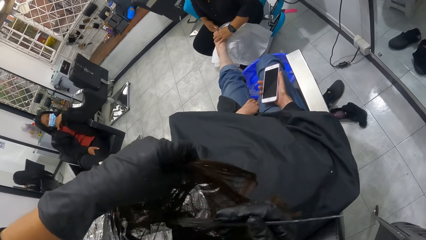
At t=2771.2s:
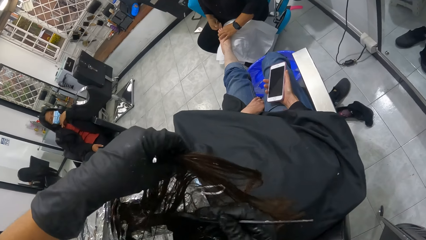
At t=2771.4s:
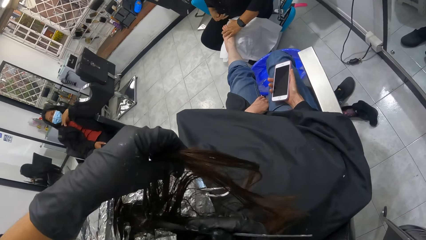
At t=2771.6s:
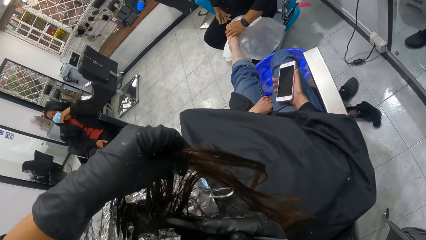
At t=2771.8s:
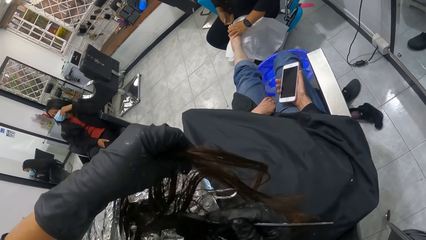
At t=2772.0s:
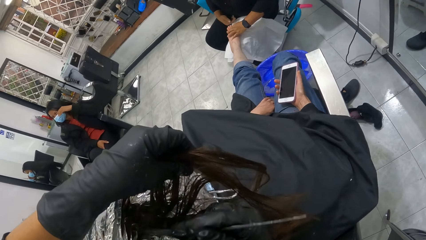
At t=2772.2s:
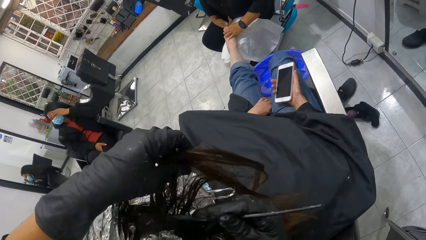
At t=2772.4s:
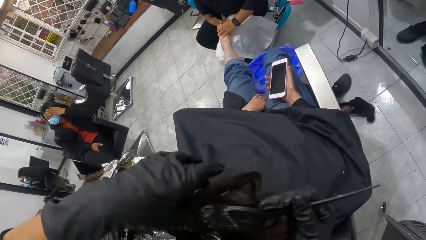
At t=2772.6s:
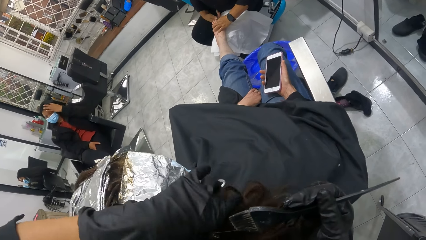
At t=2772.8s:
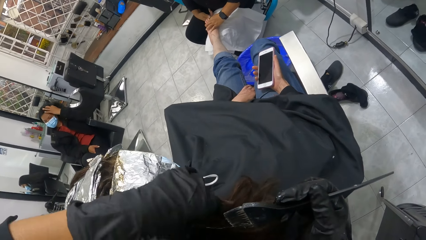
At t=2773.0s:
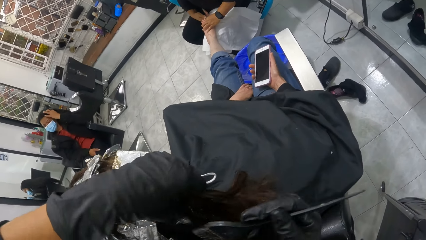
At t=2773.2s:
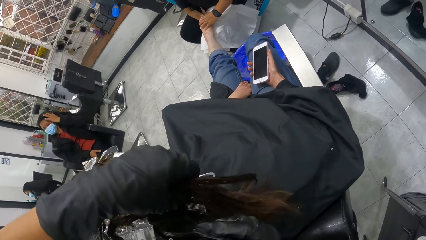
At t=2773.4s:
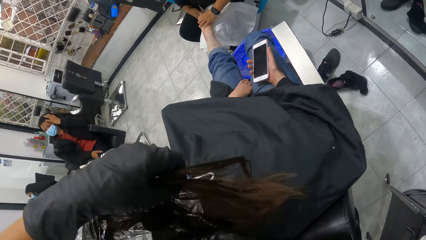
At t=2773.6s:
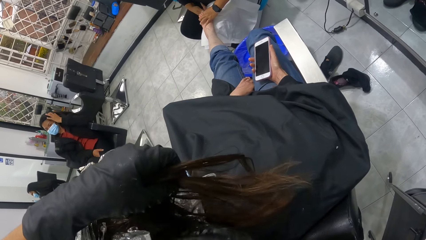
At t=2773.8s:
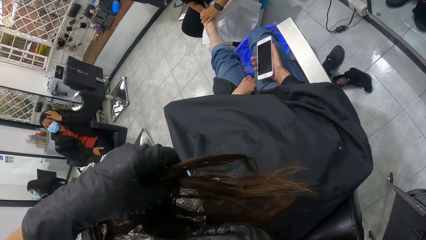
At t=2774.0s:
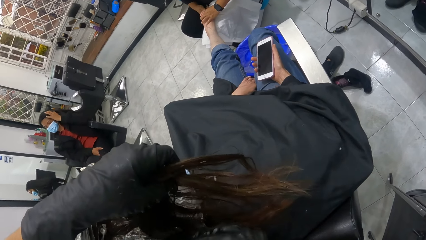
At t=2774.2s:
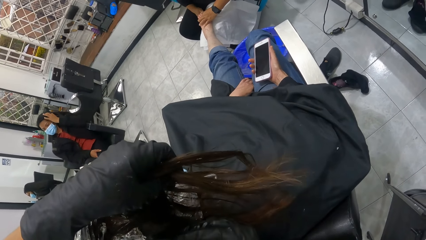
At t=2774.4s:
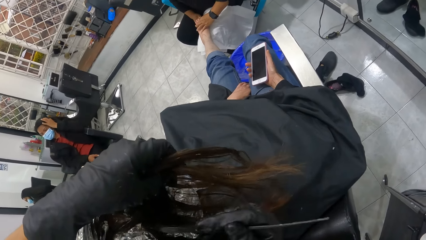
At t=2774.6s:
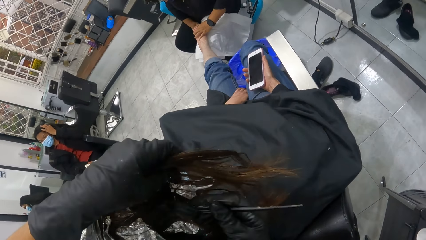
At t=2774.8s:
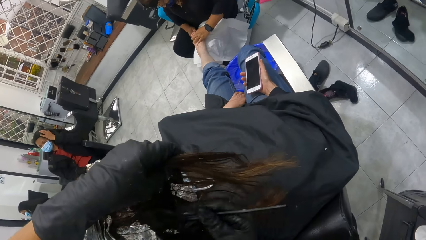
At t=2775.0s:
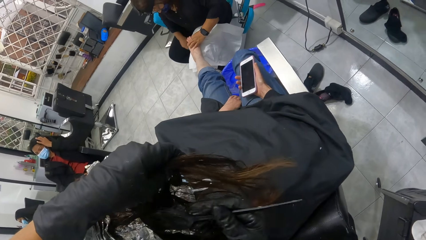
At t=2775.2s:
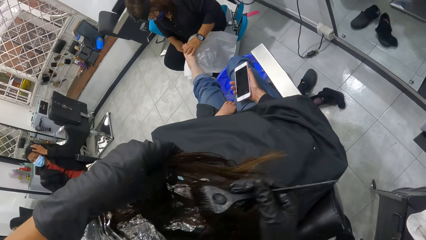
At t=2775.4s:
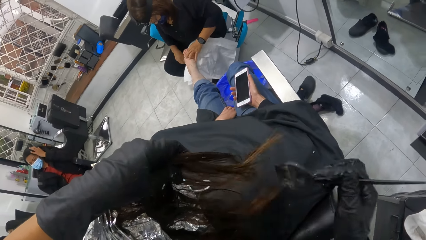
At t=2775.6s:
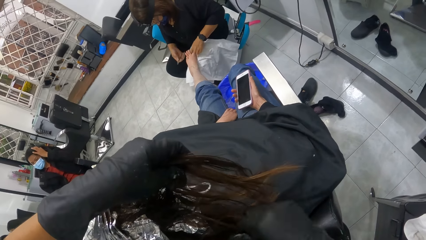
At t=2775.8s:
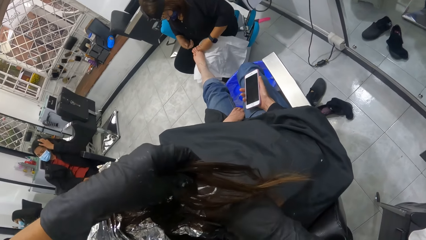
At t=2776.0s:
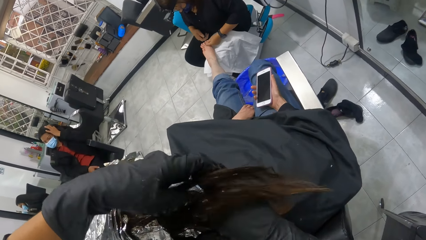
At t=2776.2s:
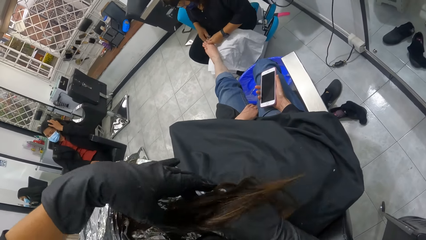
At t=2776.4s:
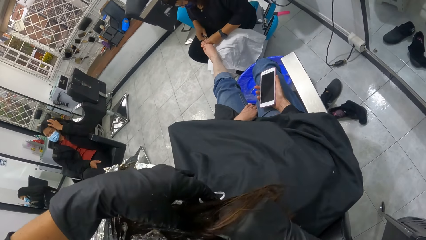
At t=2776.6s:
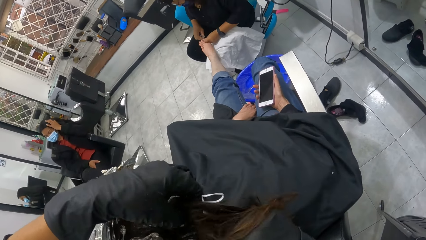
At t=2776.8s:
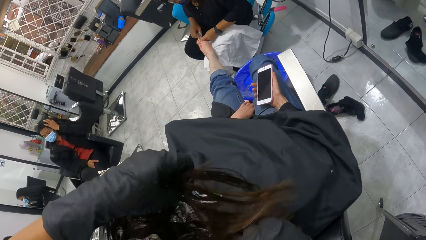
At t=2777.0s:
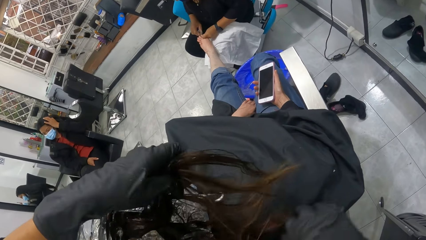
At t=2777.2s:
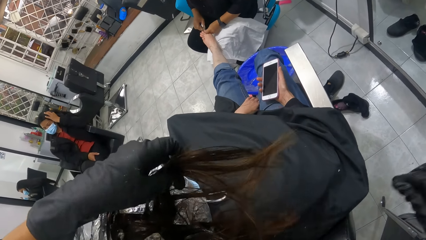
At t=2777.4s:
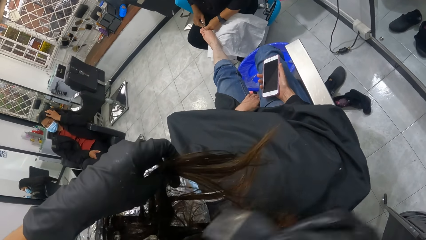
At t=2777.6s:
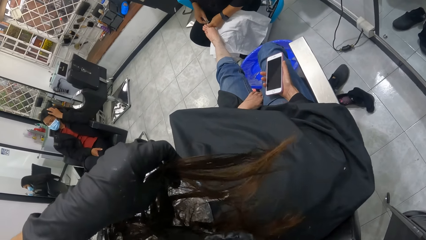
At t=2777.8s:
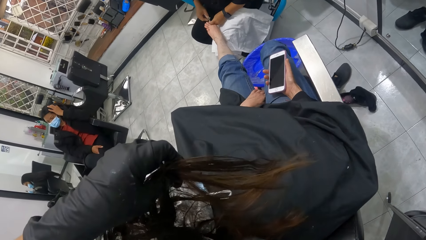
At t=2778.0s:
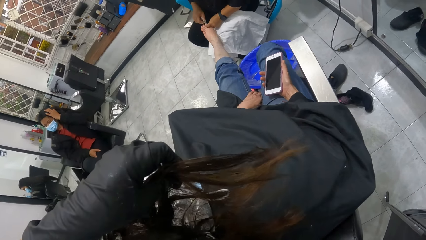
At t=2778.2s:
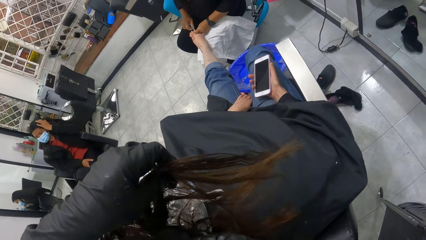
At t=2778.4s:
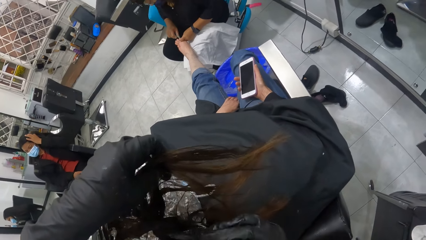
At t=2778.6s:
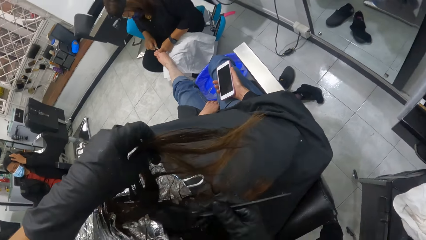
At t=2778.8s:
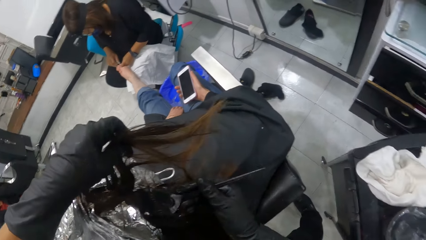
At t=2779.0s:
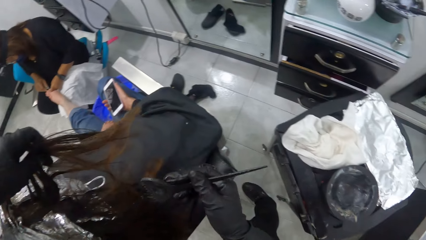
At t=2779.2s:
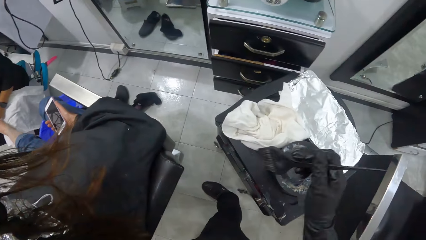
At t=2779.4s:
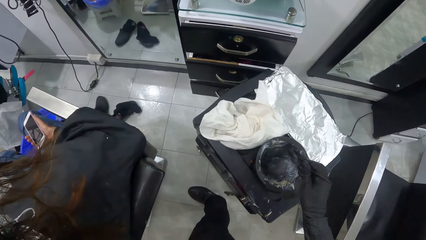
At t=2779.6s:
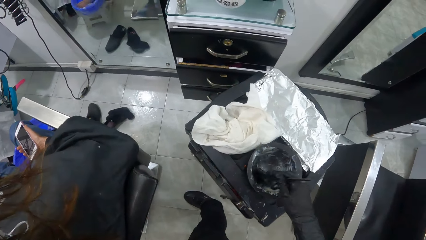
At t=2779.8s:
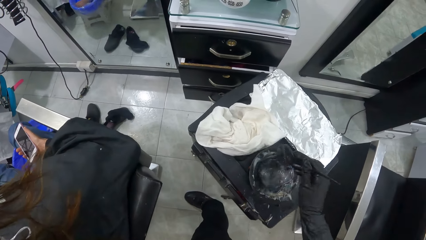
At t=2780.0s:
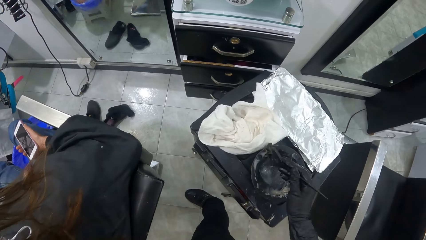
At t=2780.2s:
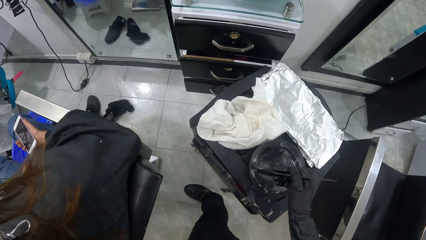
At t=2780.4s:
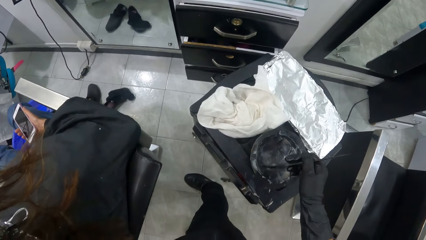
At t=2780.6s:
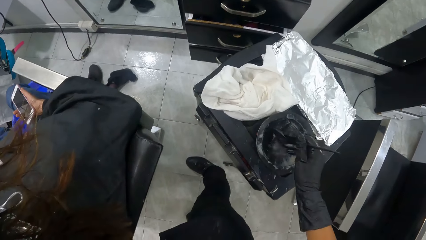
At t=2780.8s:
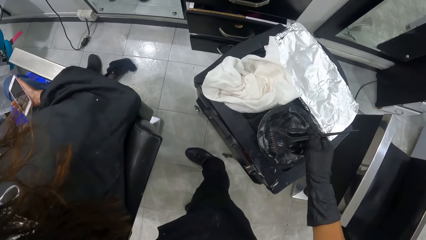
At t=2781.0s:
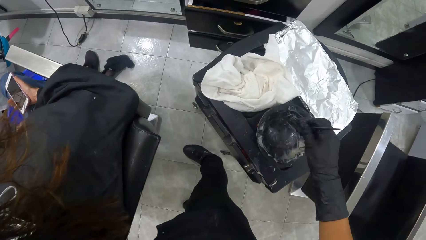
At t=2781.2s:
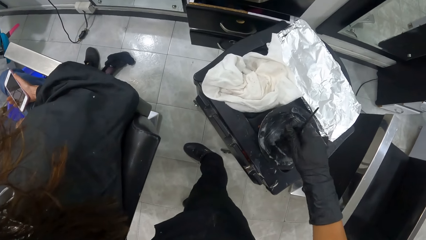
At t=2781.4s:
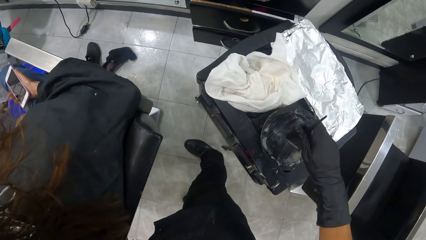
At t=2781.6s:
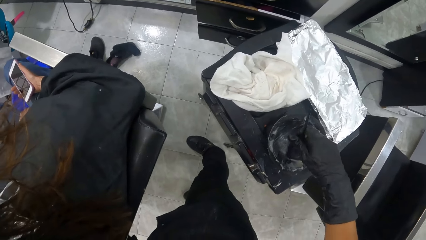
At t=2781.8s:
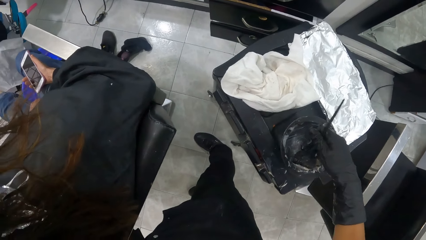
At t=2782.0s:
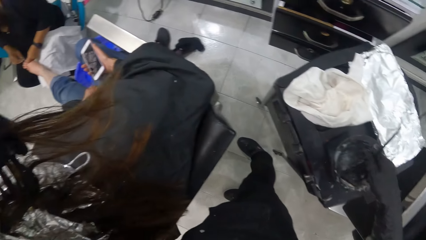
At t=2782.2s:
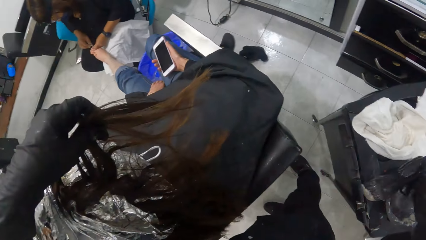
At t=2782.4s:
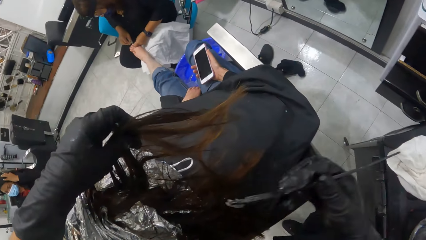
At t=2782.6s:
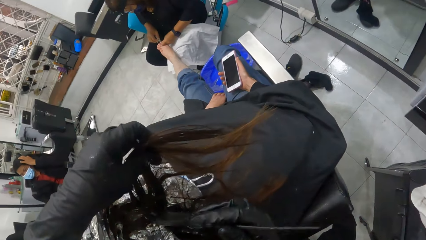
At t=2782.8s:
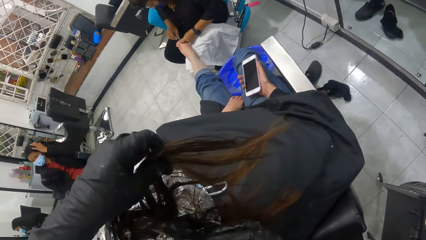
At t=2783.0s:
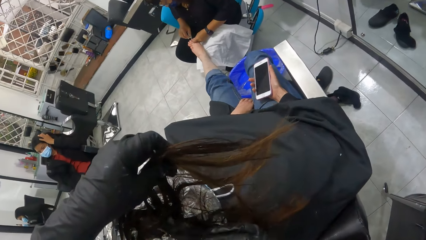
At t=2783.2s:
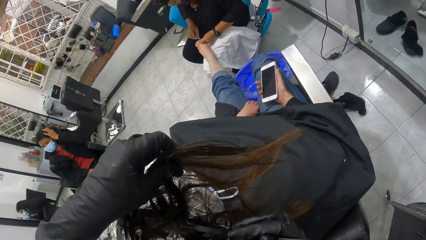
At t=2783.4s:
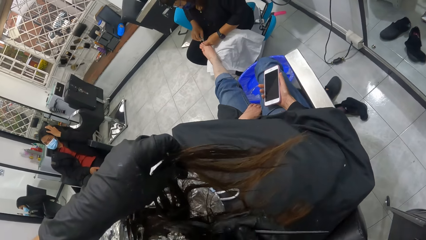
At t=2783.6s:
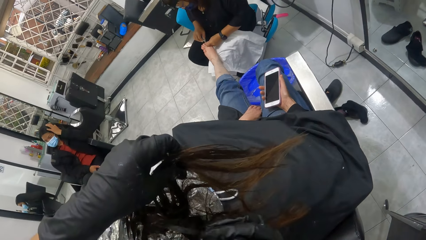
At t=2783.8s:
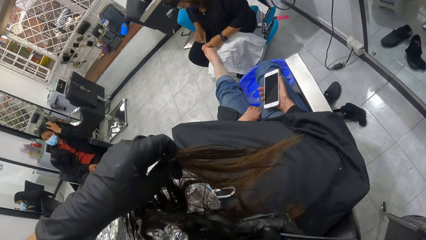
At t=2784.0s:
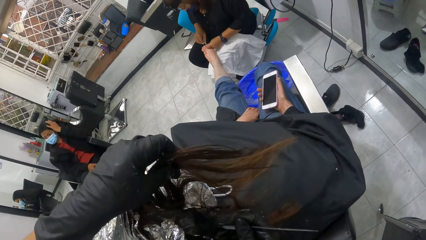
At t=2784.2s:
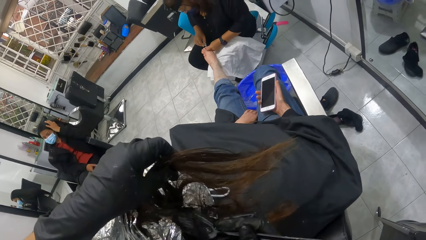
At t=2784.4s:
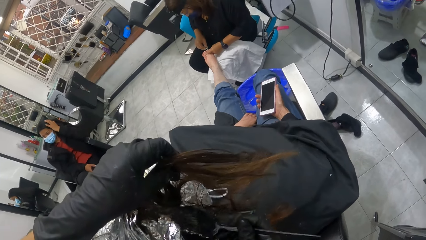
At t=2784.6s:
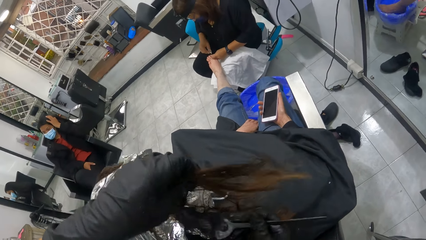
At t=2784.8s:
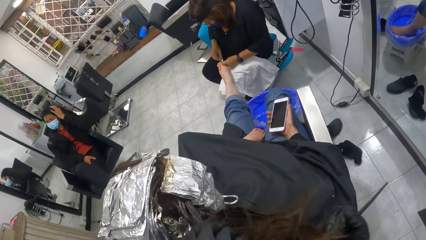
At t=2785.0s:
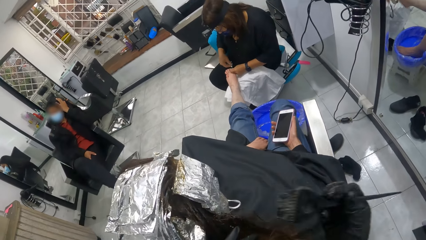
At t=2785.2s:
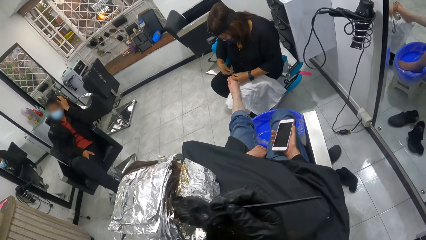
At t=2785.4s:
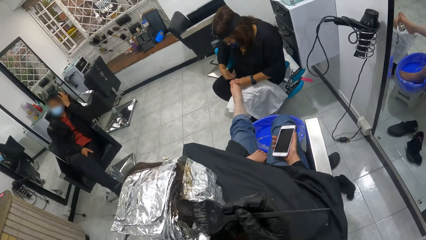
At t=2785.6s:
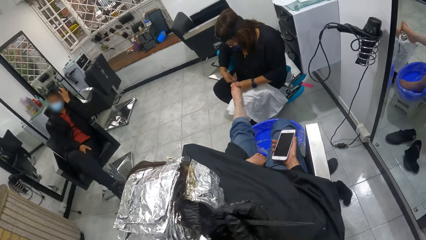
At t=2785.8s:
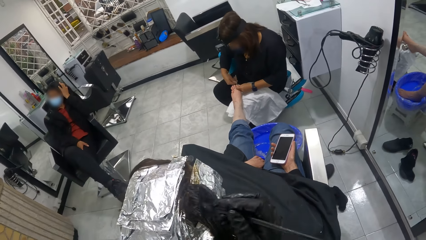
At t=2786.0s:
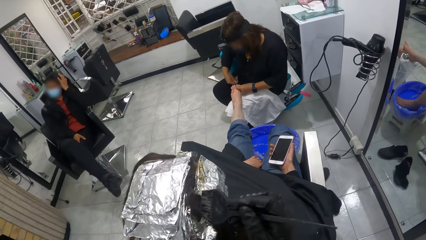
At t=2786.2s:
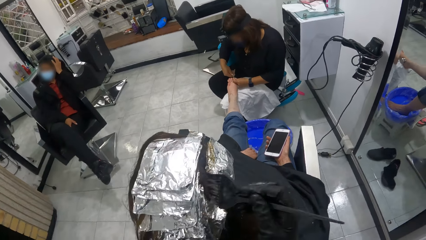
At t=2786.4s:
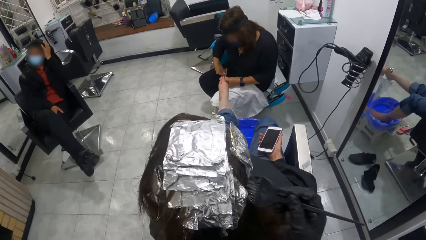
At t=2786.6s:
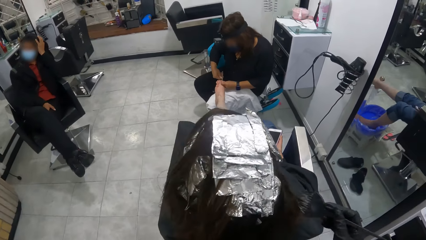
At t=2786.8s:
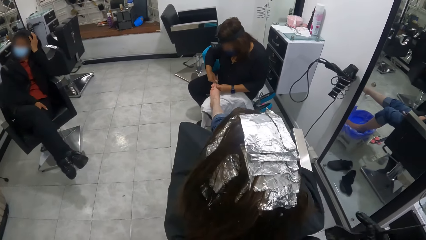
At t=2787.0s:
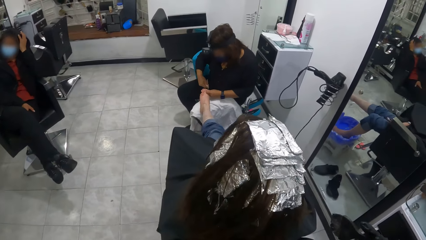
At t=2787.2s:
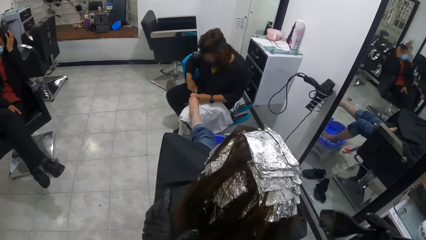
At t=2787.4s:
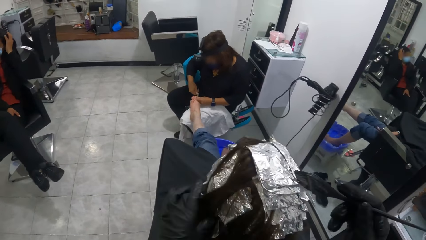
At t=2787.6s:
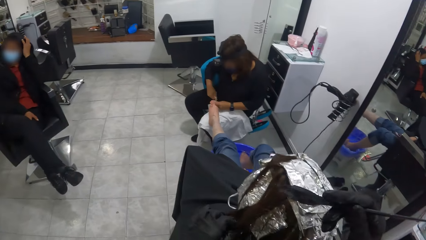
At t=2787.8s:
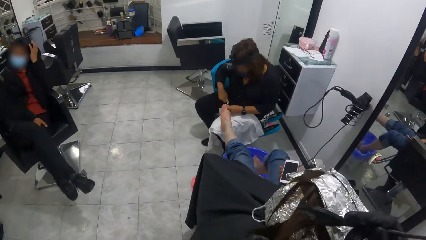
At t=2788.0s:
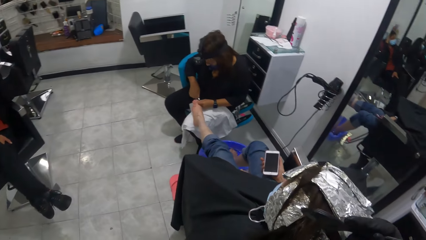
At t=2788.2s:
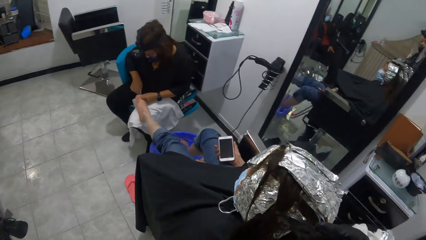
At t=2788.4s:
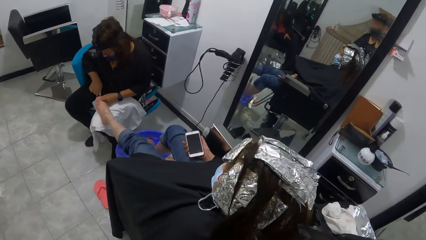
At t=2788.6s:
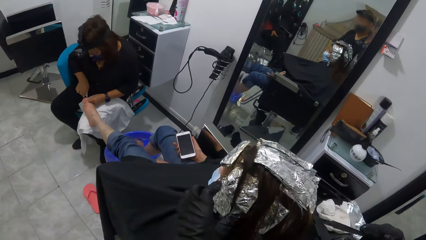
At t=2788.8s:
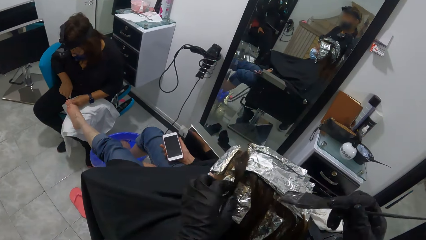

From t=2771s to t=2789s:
A woman massages the leg. The camera wearer separates the hair. She takes relaxer from the black container with the tint brush in her right hand. She relaxes the woman's hair with the tint brush in her right hand. The woman massages the leg.
